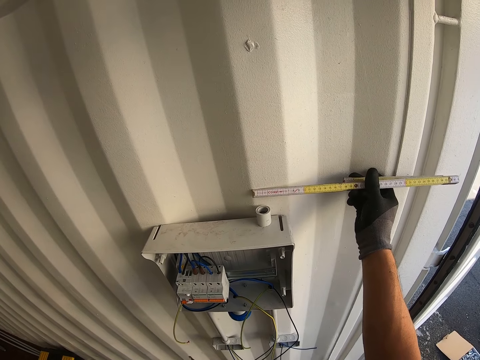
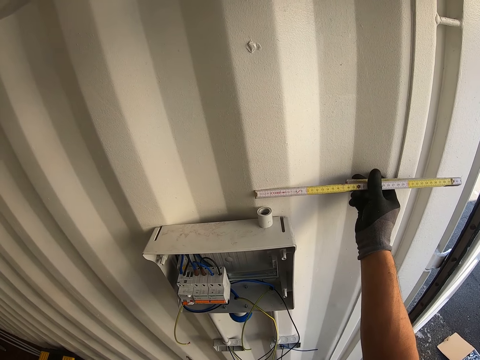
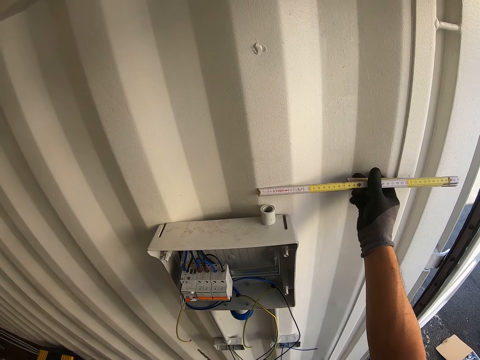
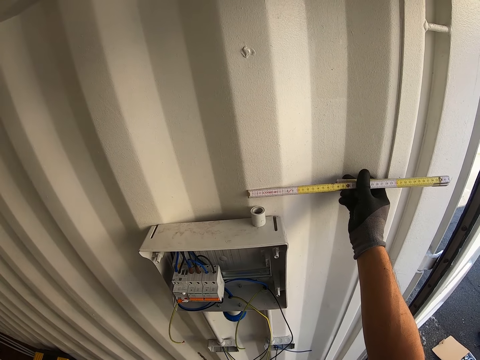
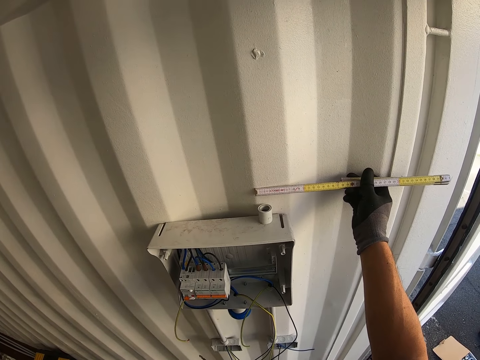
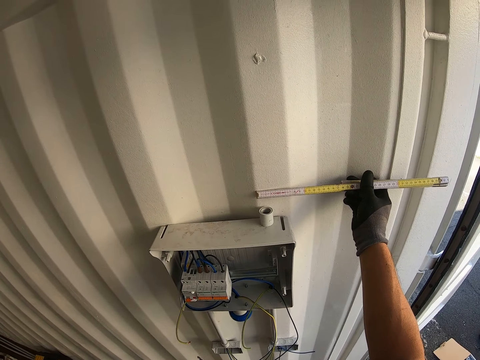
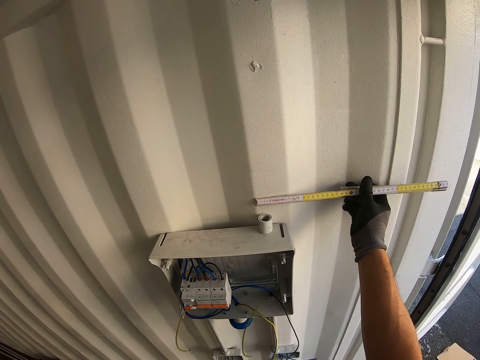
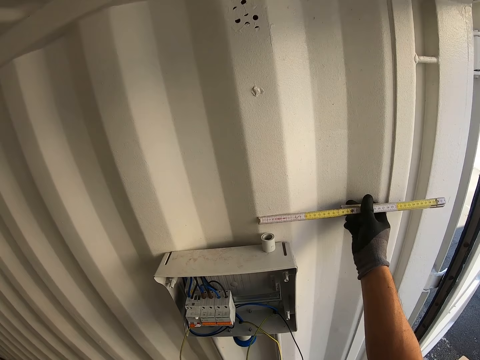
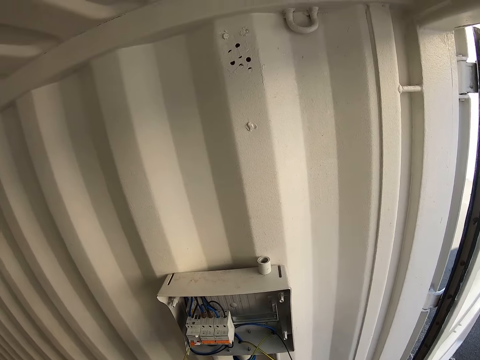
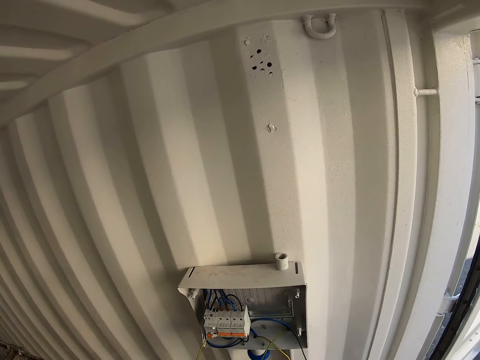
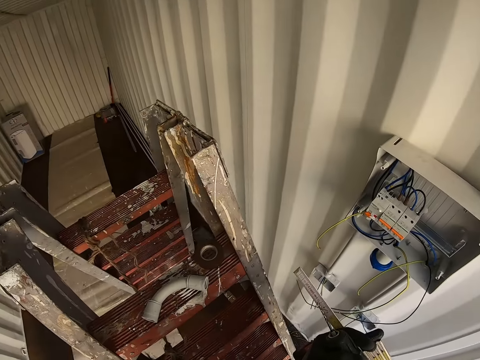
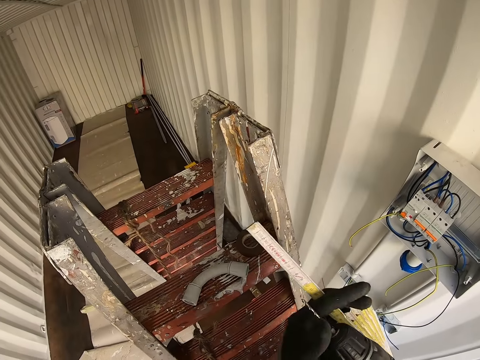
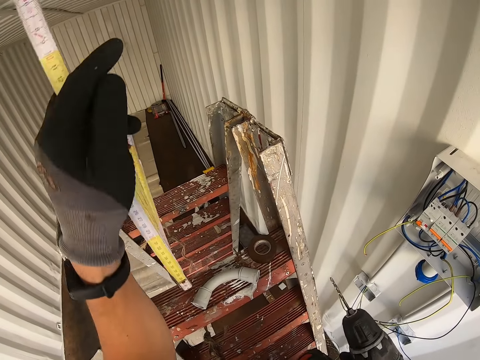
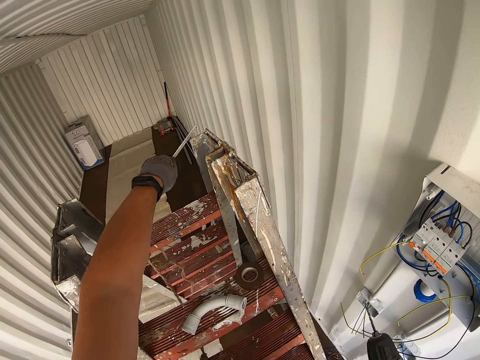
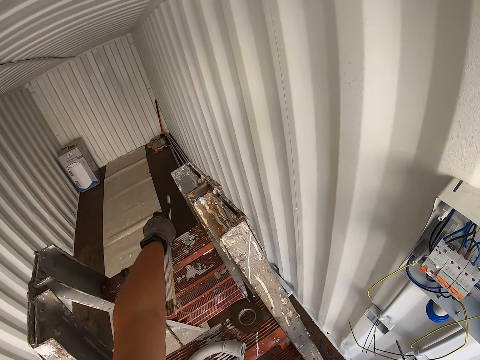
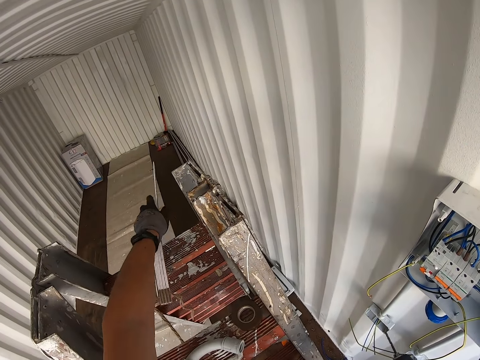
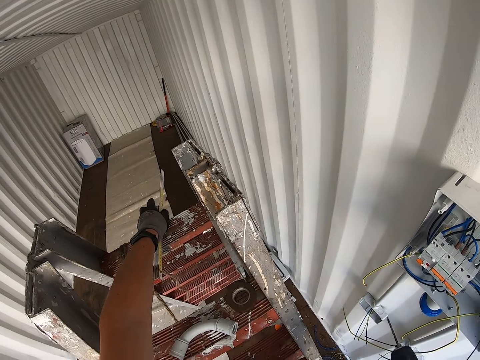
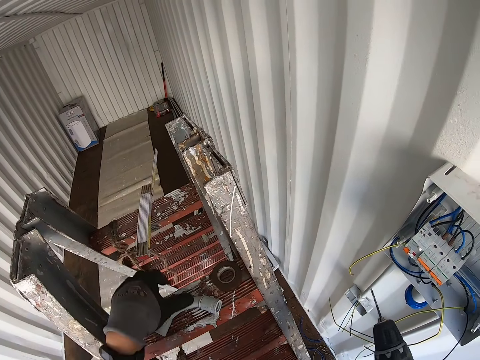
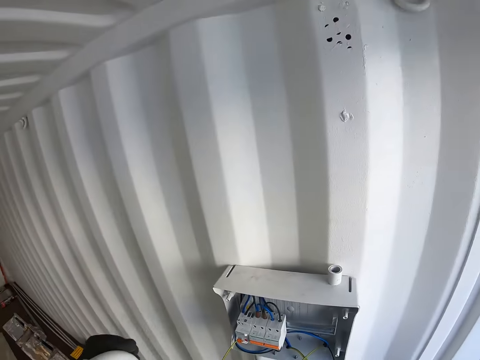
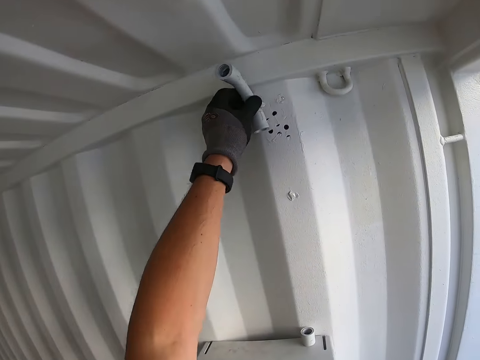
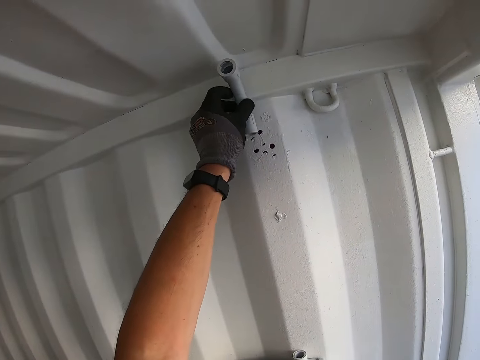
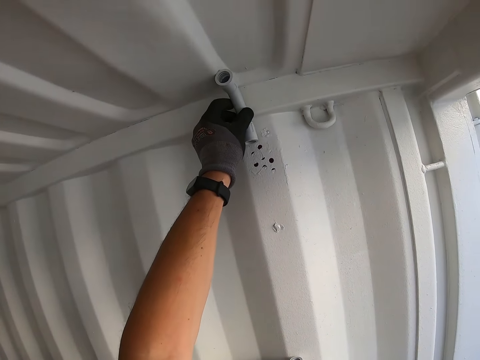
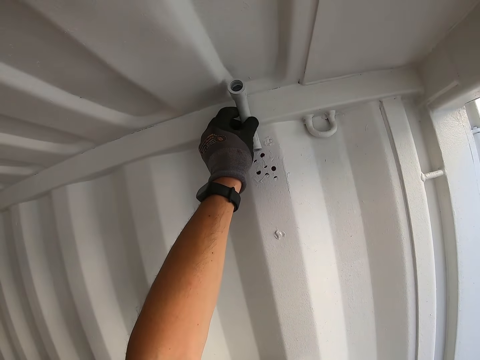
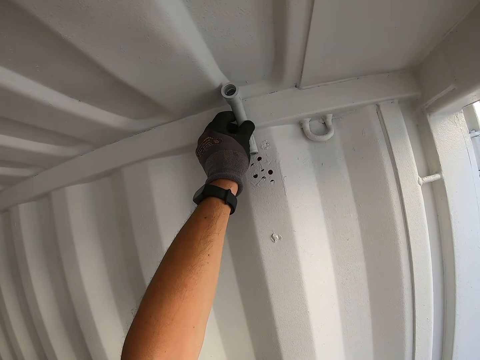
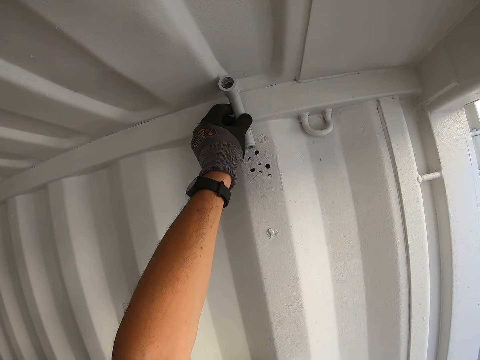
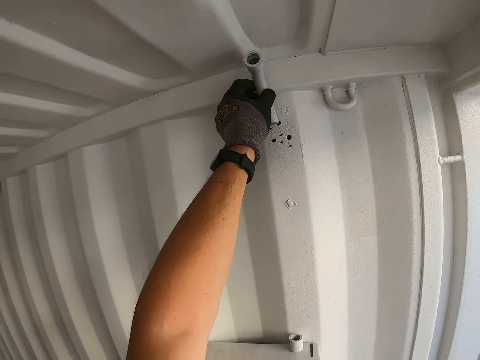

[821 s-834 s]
The camera wearer measures the wall with the tape measure. They put the tape measure on the ladder. They drop a measuring board. They place something on the wall. They hold a pipe.

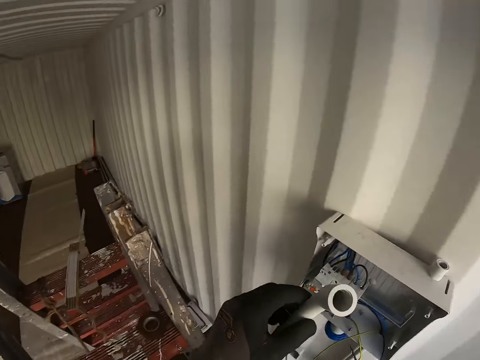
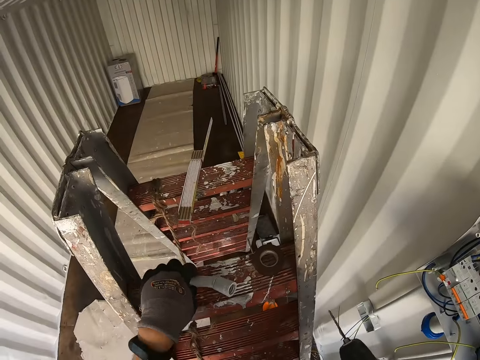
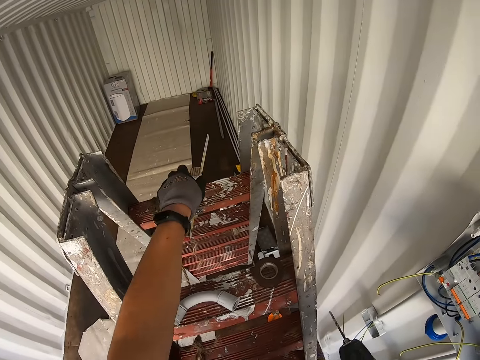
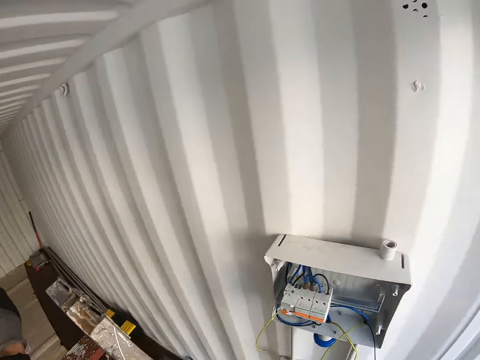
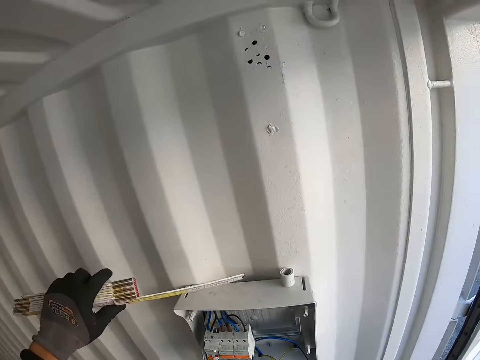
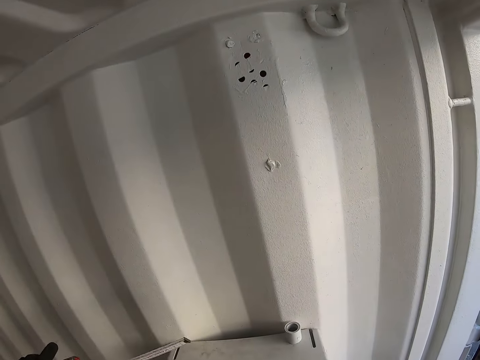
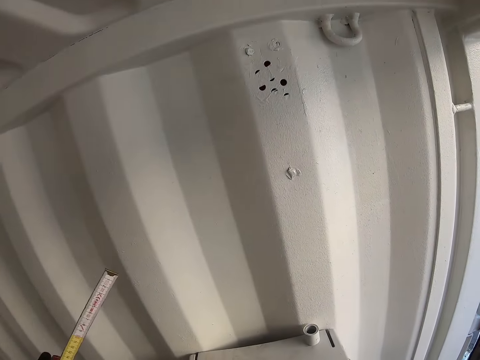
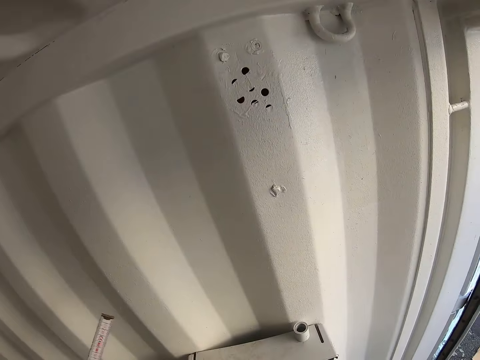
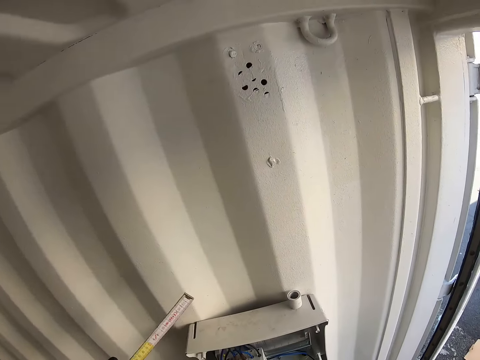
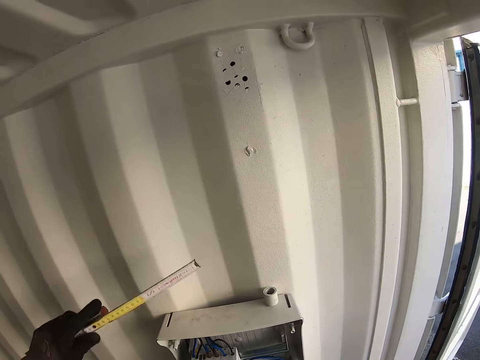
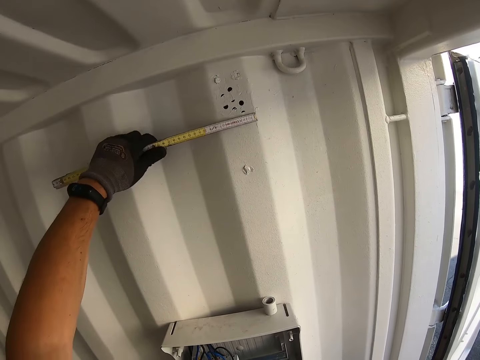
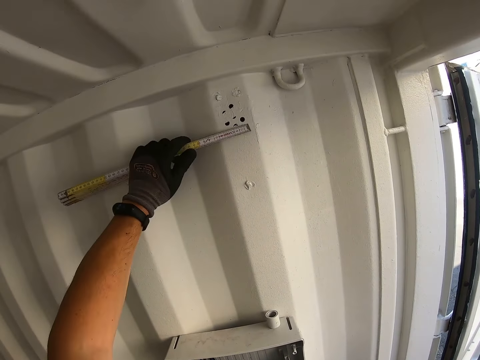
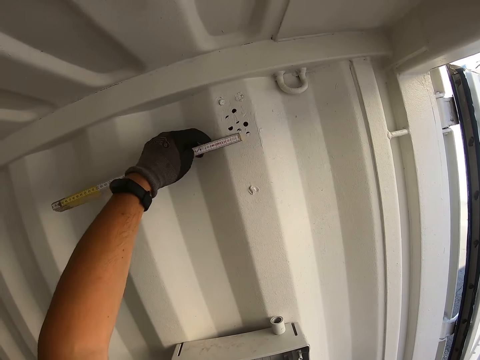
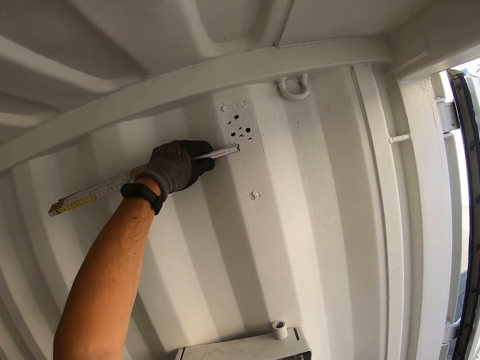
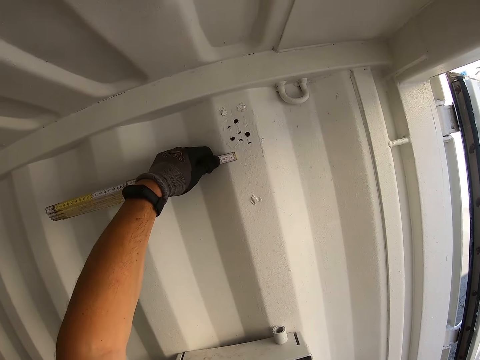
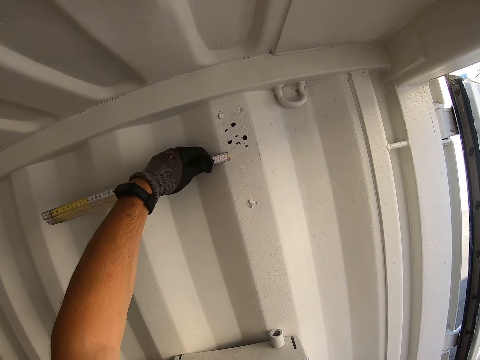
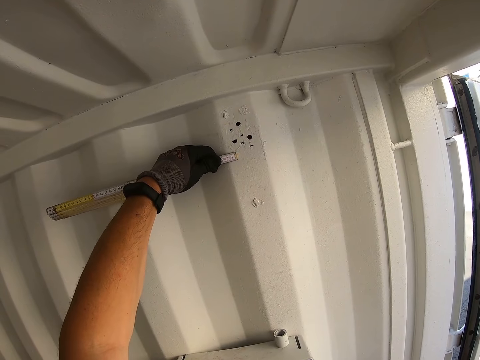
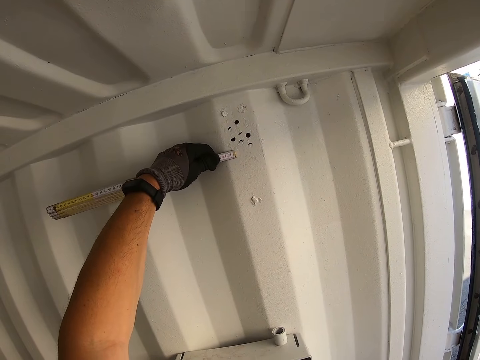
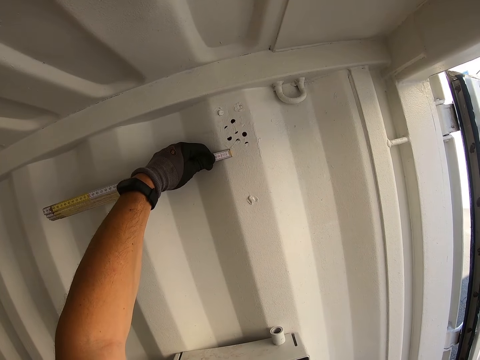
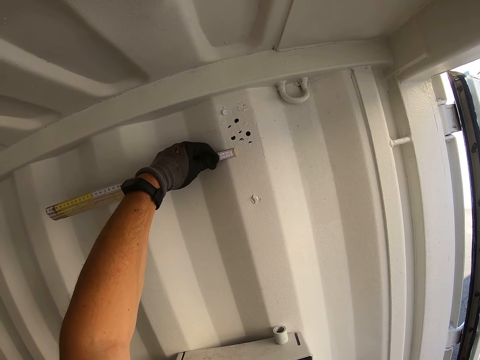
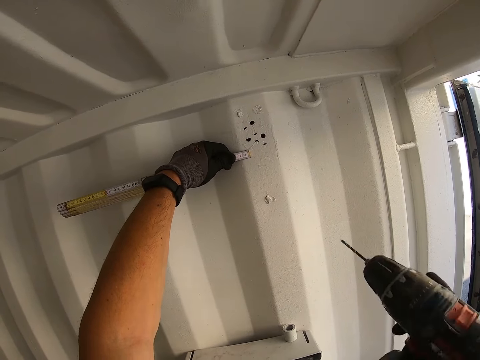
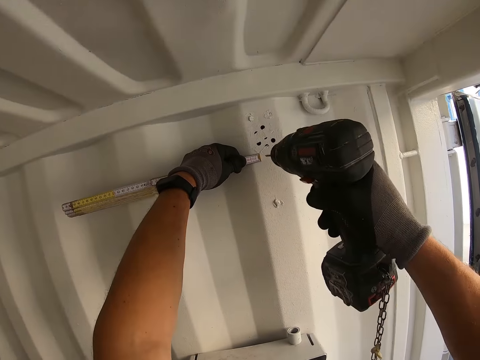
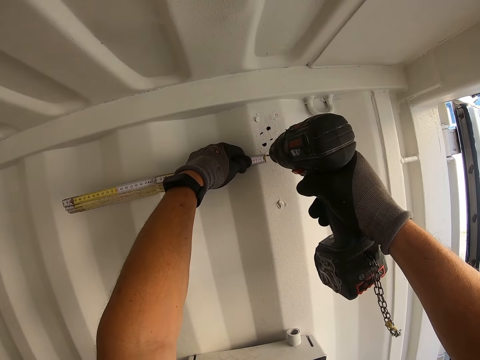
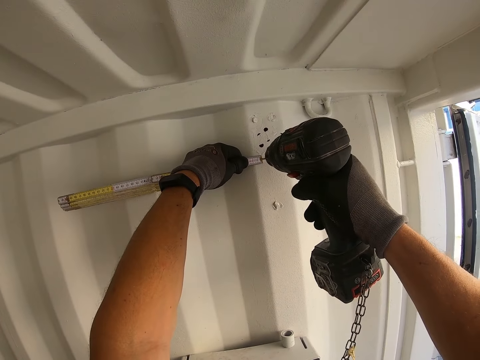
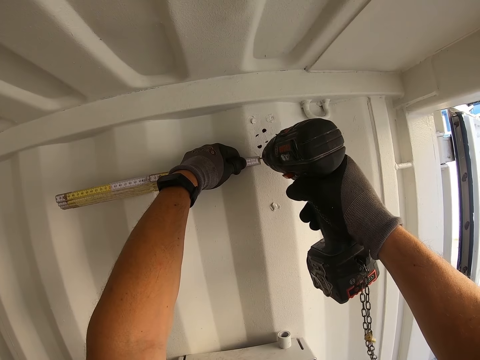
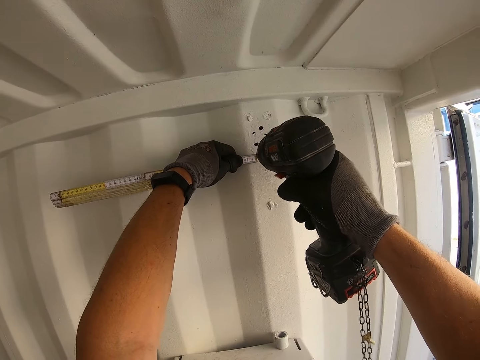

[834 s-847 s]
The camera wearer drops a pipe. They take the tape measure. They measure the wall. They drill the wall with a power driller.
